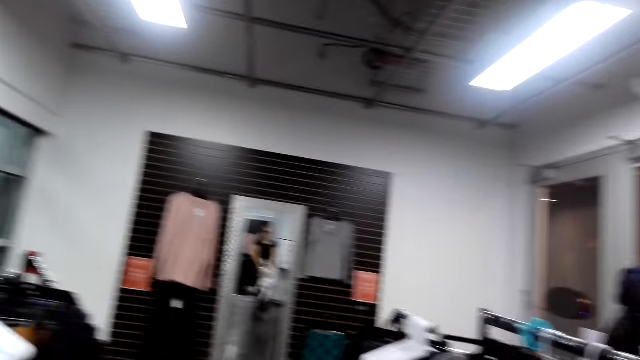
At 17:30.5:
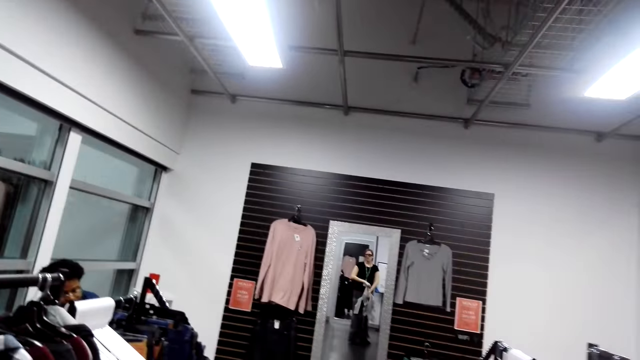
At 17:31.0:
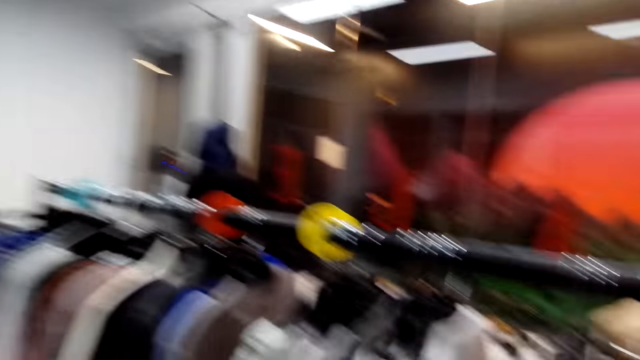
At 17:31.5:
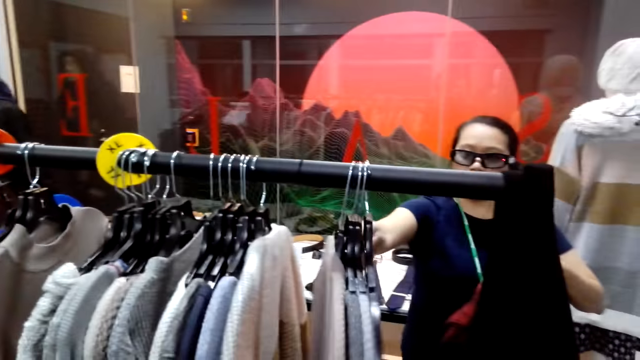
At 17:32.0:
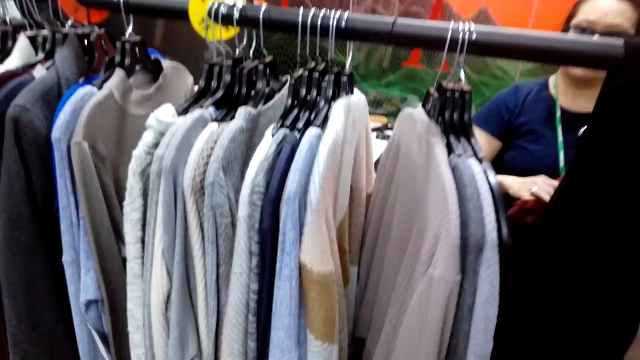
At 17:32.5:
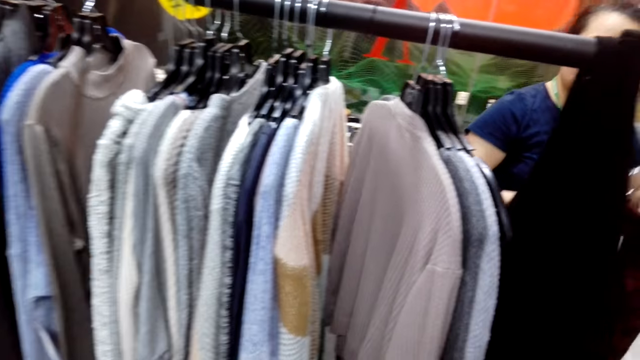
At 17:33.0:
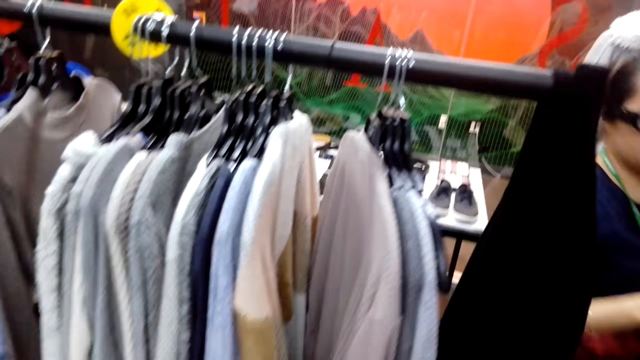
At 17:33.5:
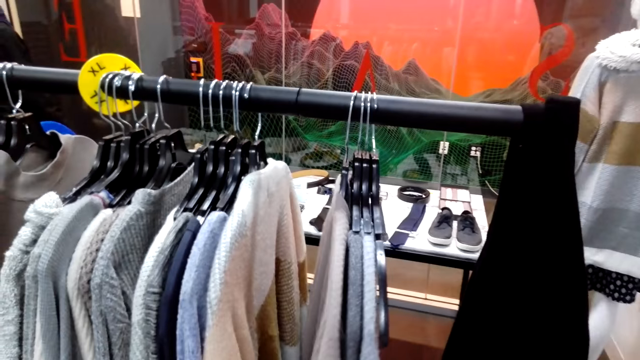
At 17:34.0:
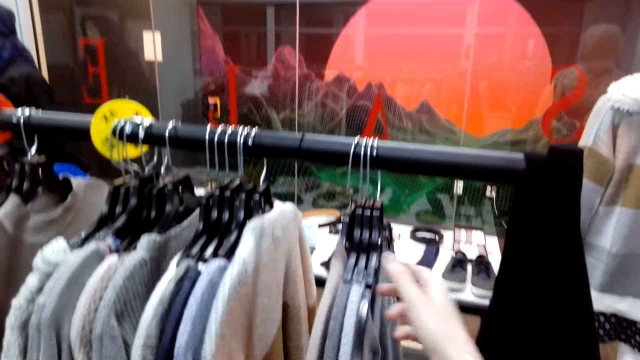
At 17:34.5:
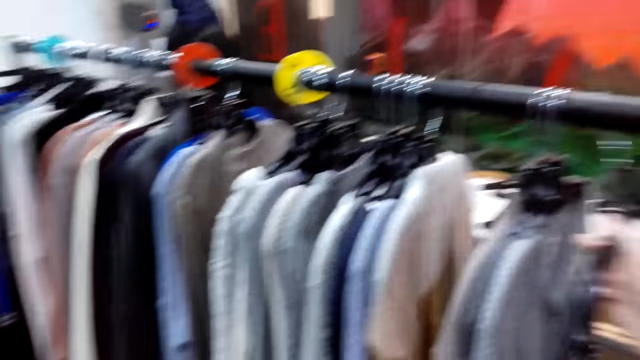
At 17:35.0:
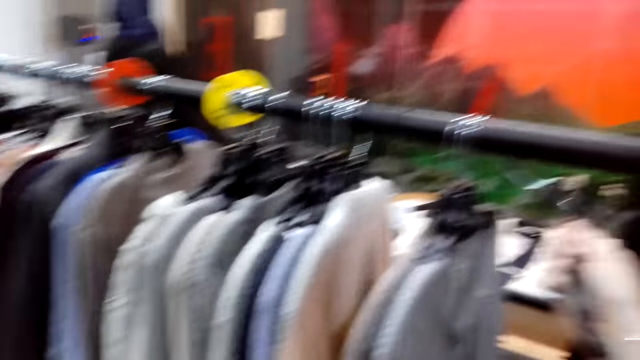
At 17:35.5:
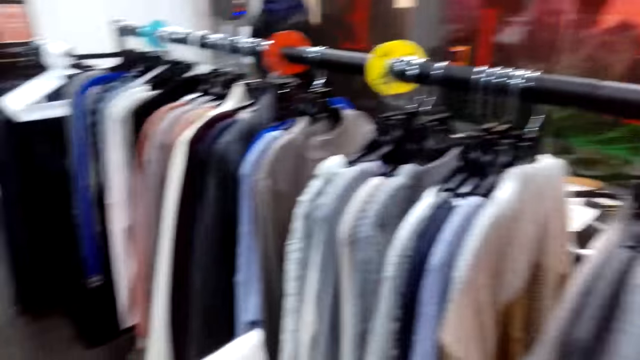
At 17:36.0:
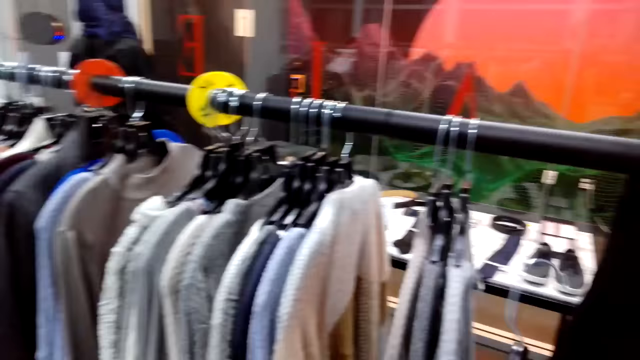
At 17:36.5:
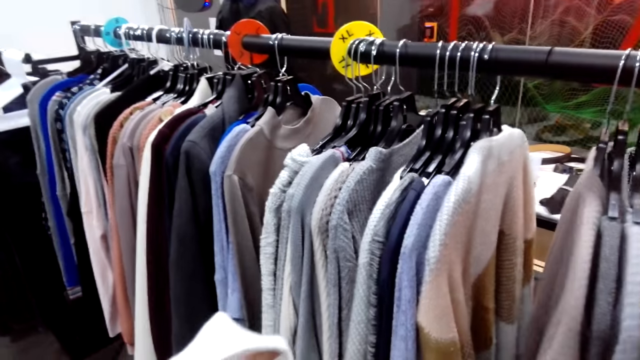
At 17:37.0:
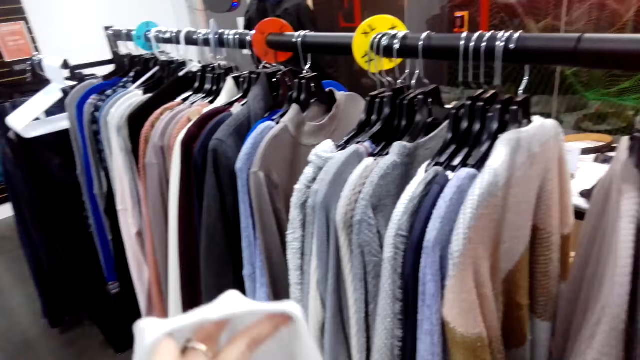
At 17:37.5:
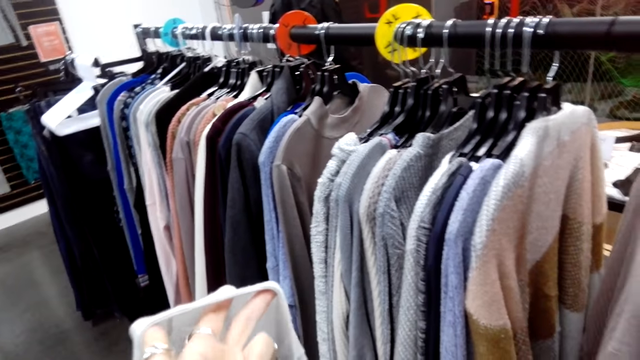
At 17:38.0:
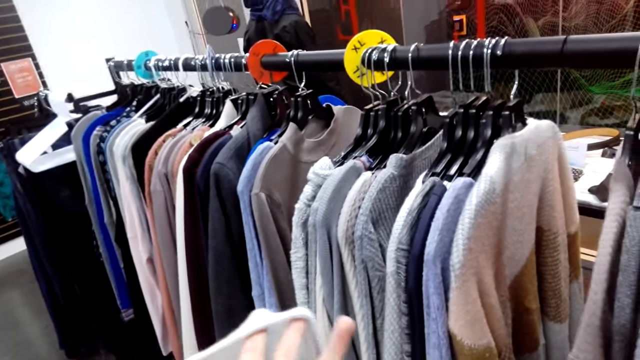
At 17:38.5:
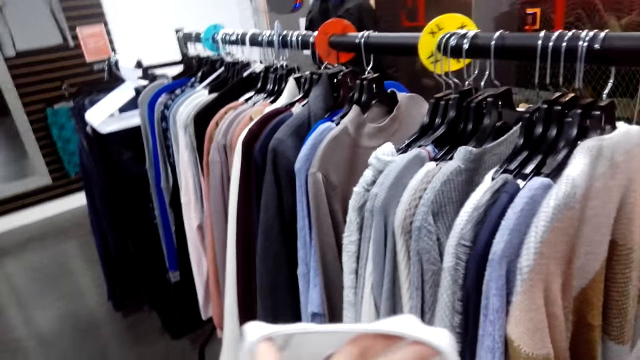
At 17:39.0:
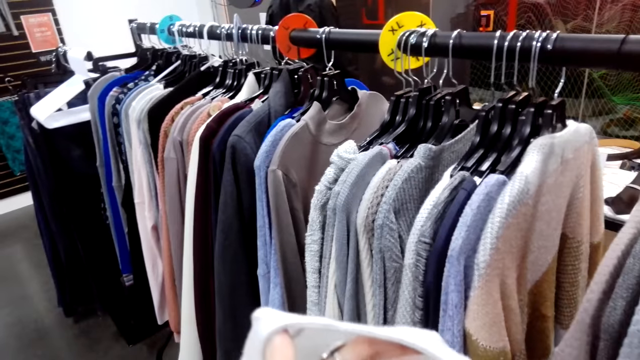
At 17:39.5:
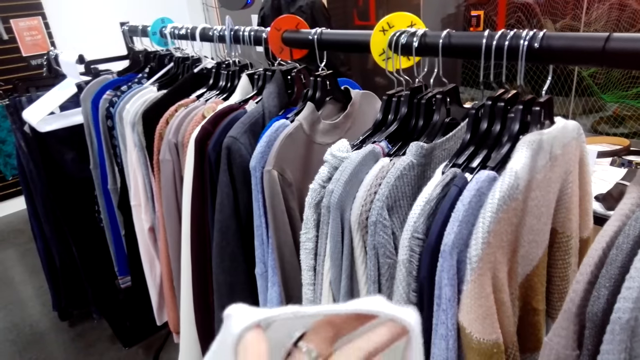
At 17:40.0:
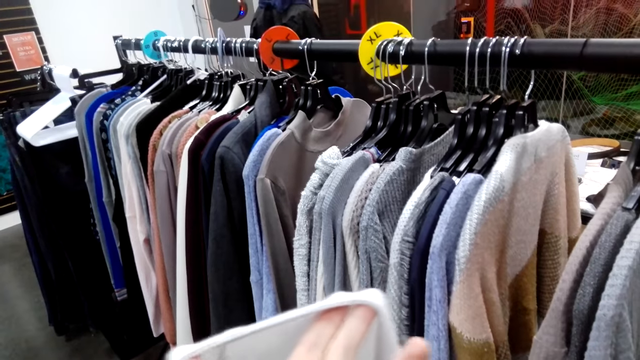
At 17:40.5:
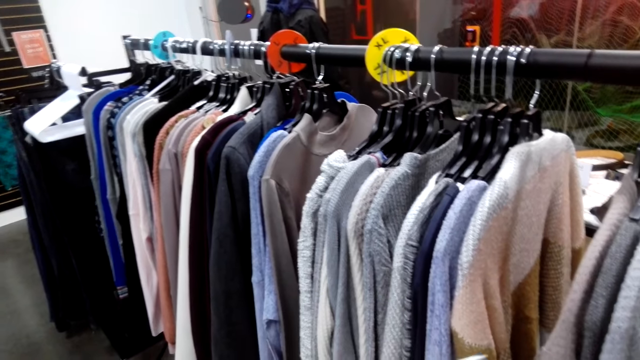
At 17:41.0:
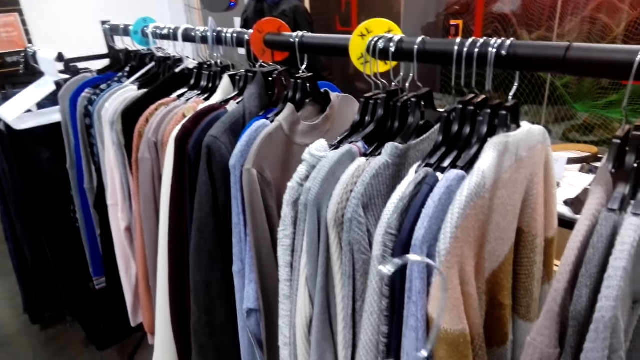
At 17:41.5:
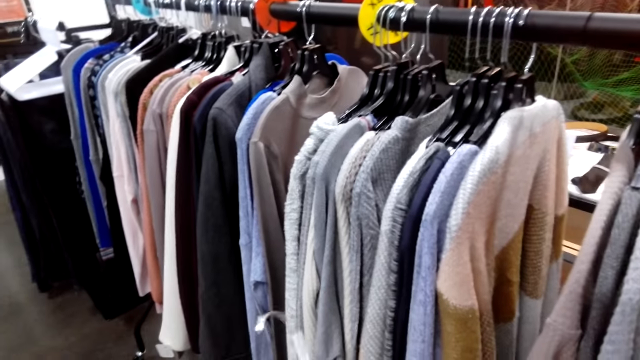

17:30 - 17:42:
The camera wearer holds a cloth. They turn to the side and remove the sweater. A man holds a cloth on a hanger. The camera wearer turns to the side. They take the hanger. They hold the cloth.

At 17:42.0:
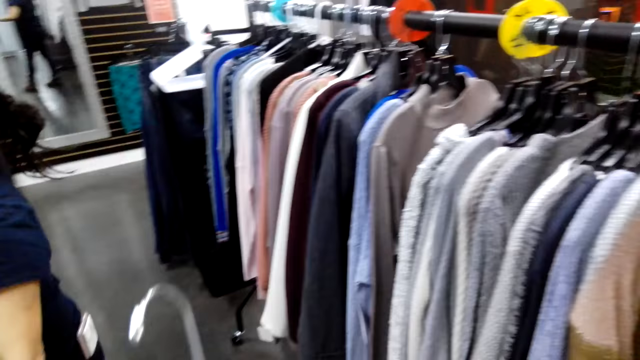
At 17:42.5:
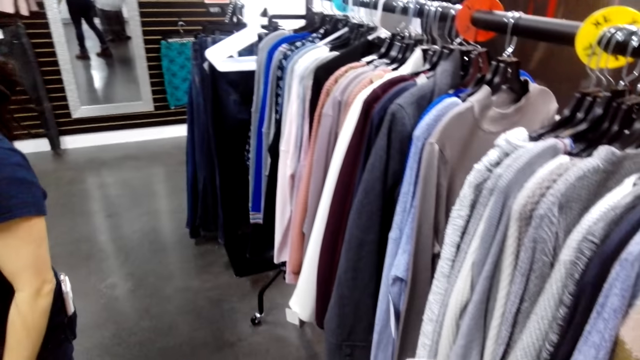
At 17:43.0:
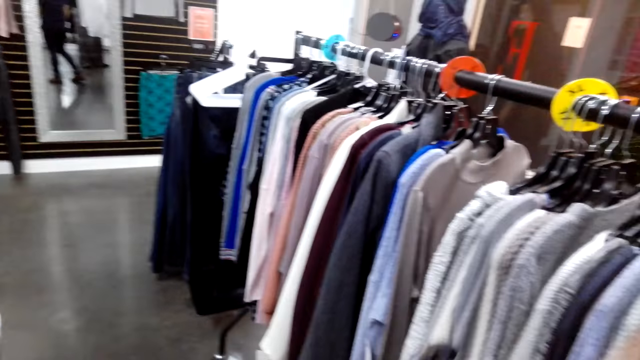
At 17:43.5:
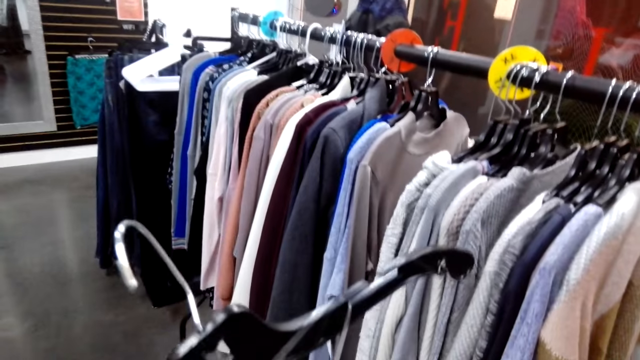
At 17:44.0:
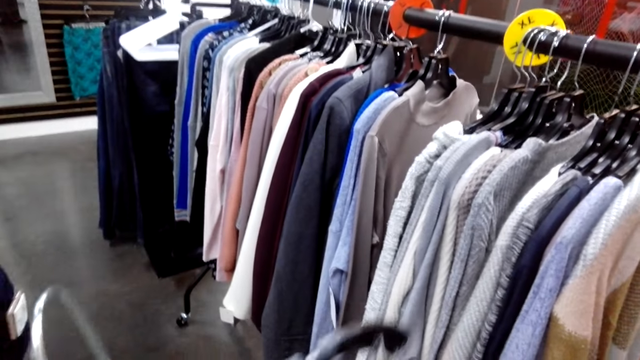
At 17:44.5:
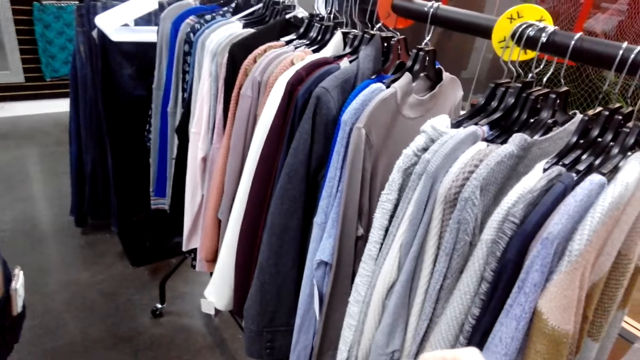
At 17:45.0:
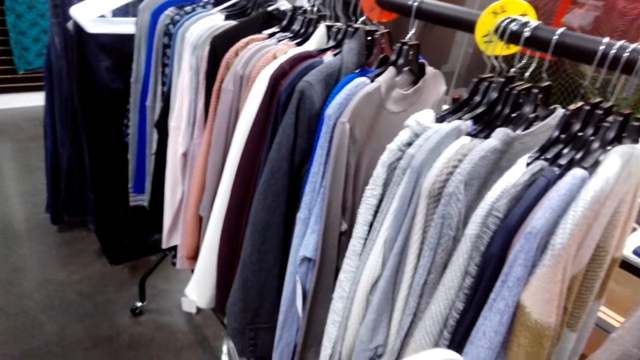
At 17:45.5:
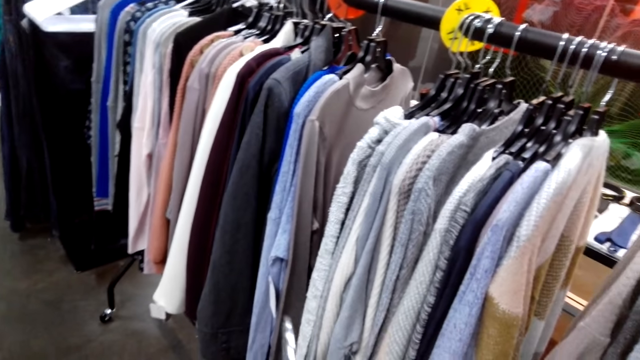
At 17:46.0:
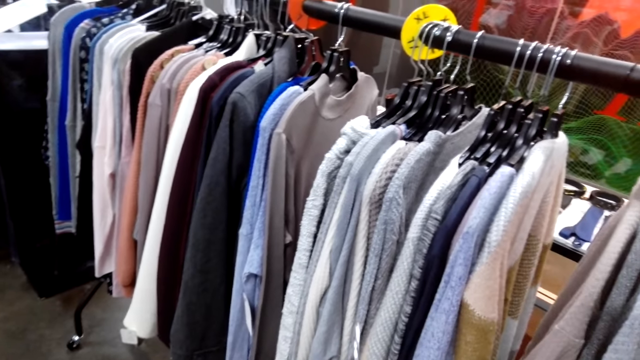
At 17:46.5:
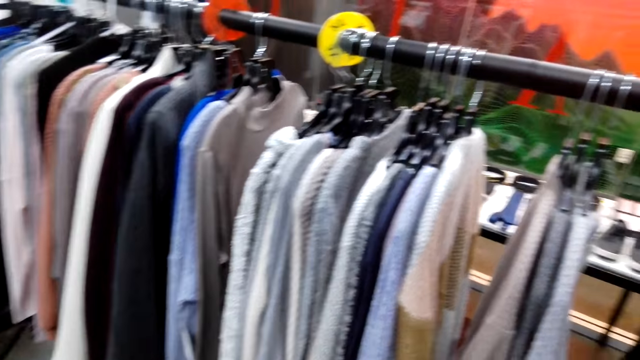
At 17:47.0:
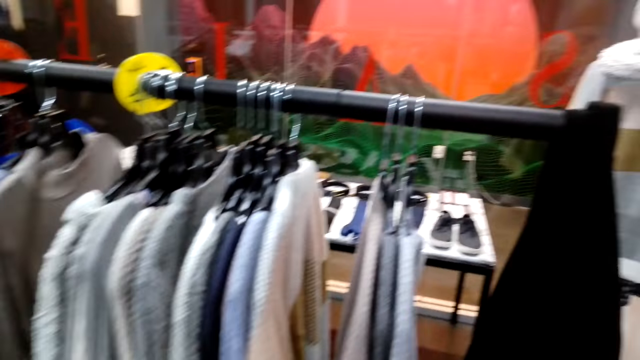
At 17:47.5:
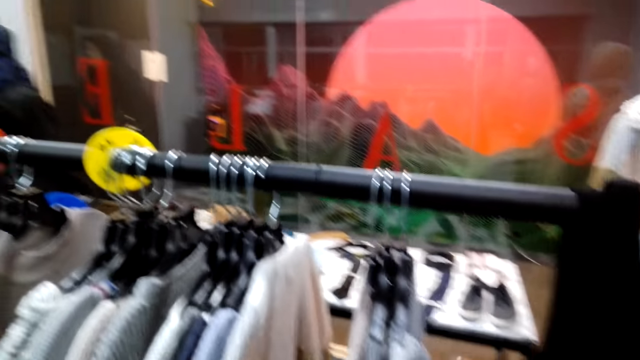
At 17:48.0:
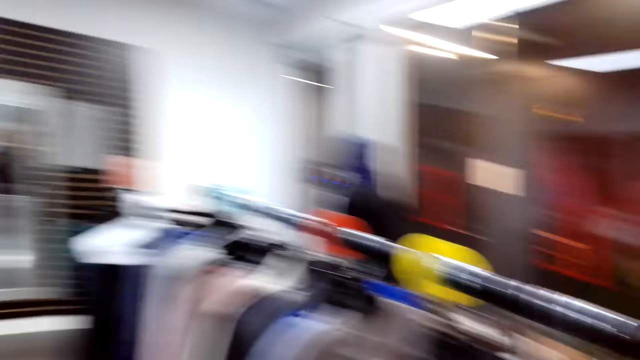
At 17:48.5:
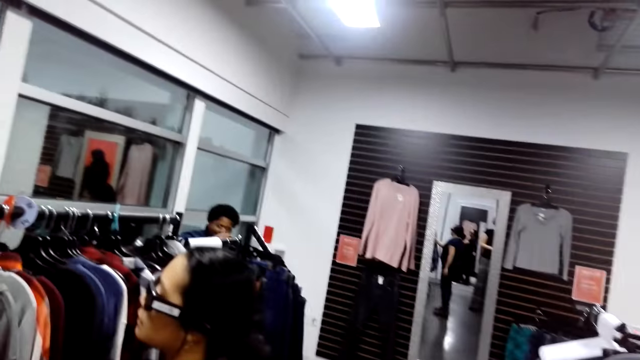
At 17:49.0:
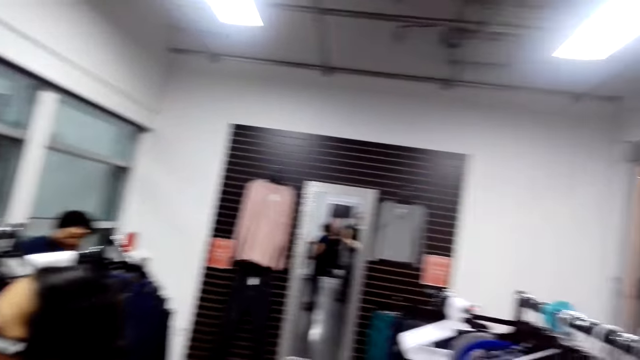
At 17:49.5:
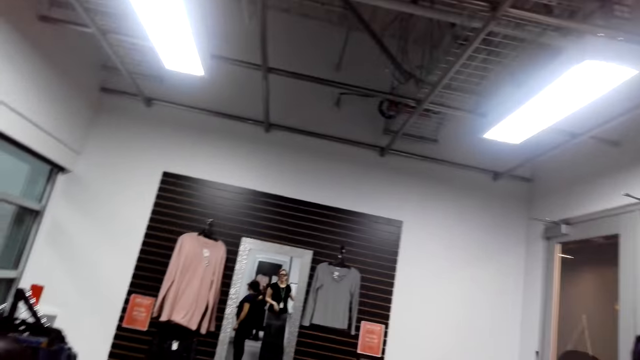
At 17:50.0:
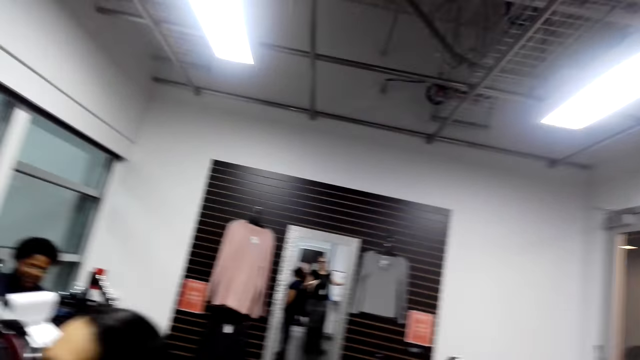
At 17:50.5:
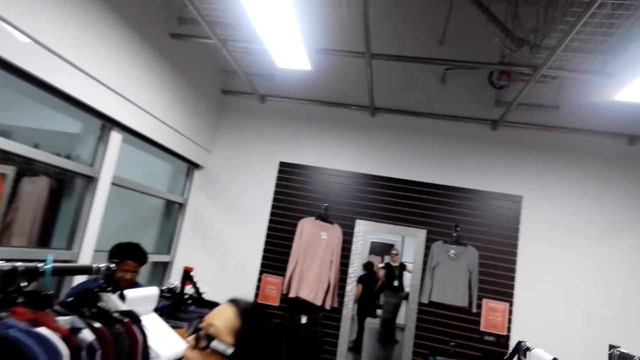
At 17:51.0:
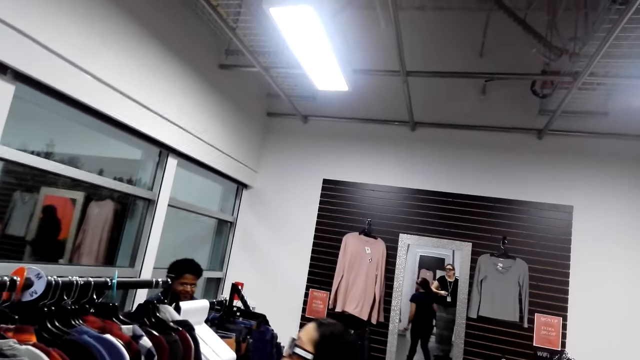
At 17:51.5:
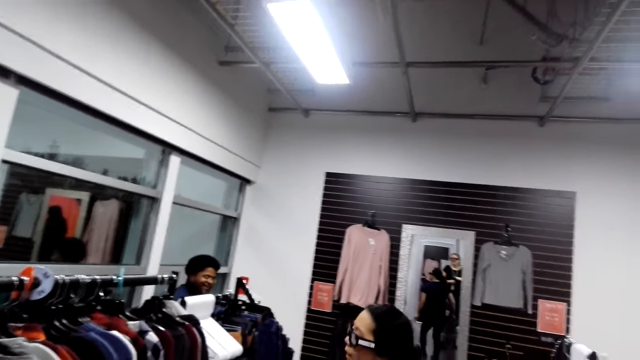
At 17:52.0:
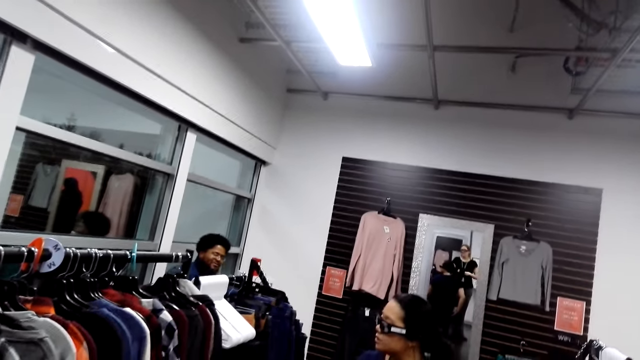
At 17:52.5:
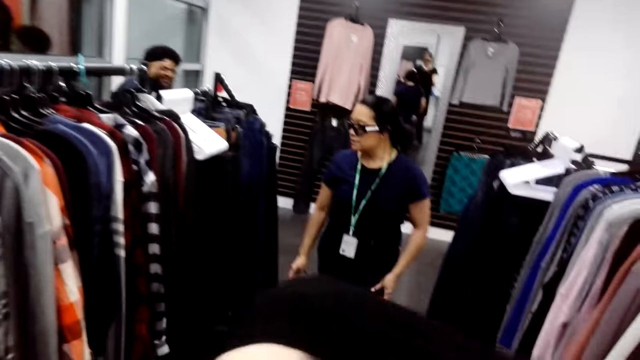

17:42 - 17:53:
The camera wearer turns to the side. They put a sweater on a hanger. They hang the sweater.
